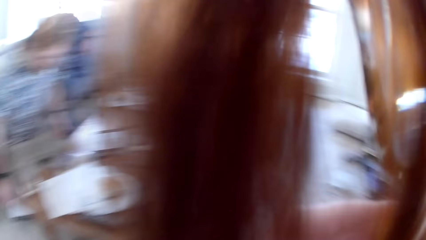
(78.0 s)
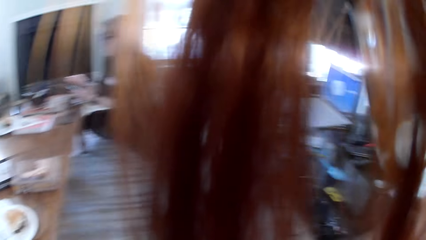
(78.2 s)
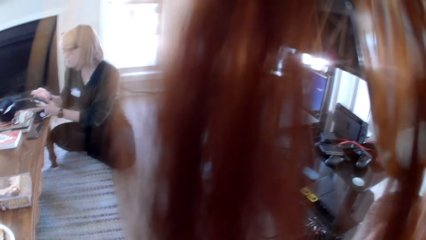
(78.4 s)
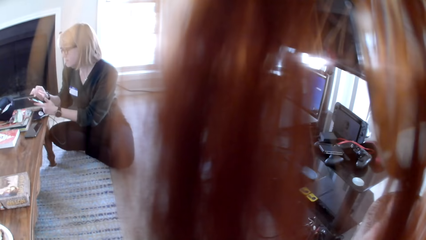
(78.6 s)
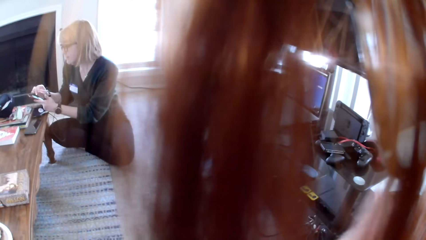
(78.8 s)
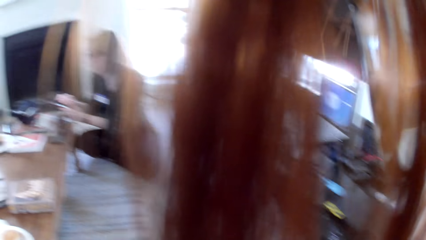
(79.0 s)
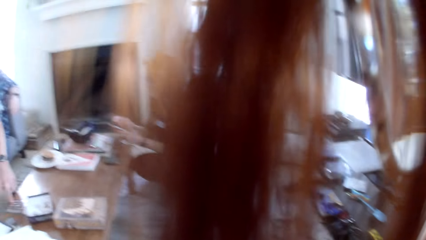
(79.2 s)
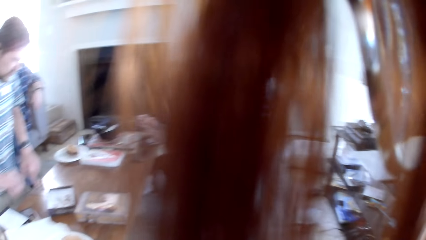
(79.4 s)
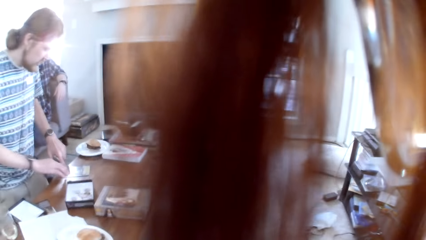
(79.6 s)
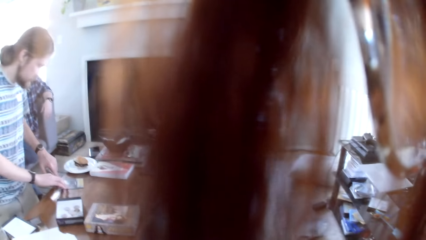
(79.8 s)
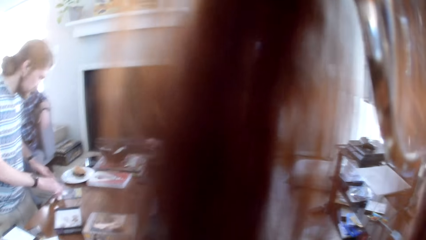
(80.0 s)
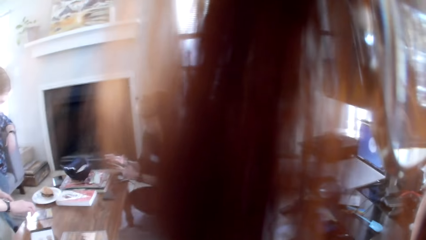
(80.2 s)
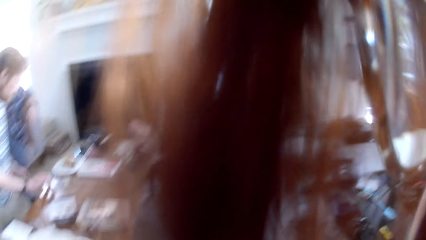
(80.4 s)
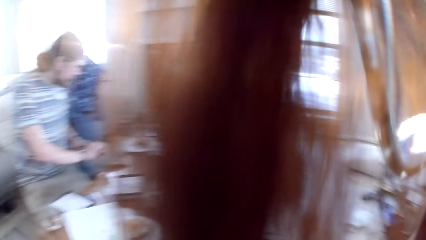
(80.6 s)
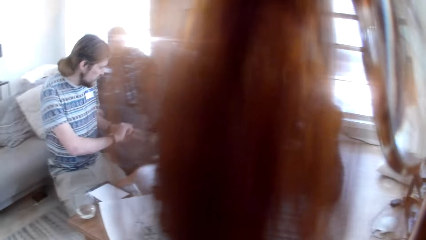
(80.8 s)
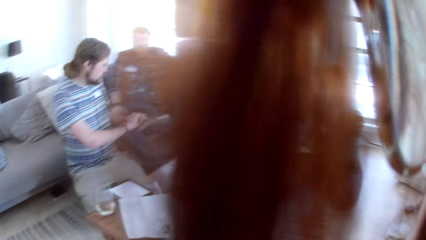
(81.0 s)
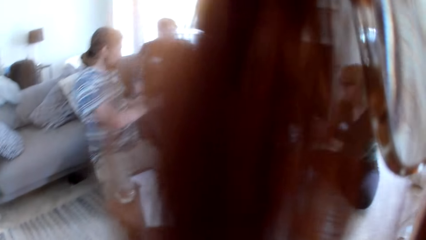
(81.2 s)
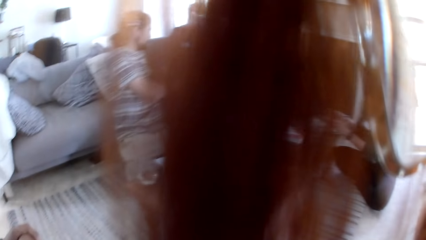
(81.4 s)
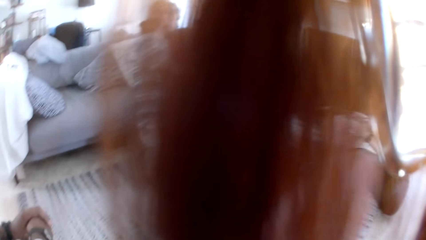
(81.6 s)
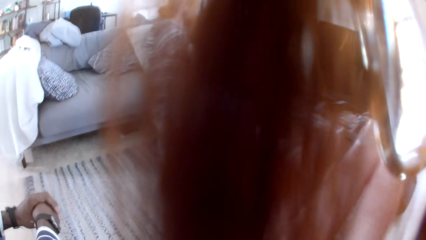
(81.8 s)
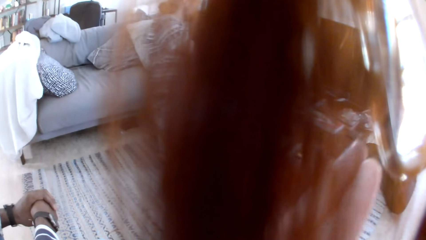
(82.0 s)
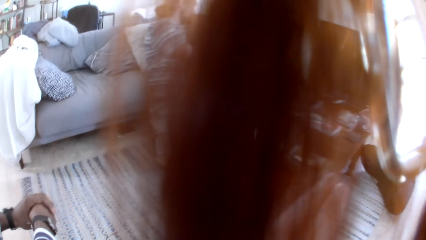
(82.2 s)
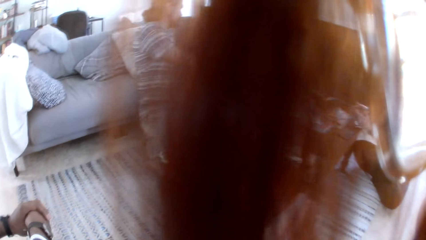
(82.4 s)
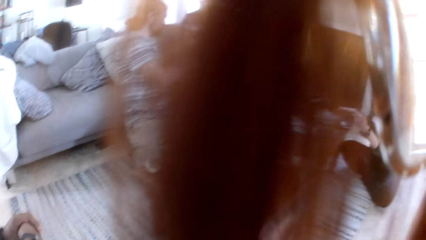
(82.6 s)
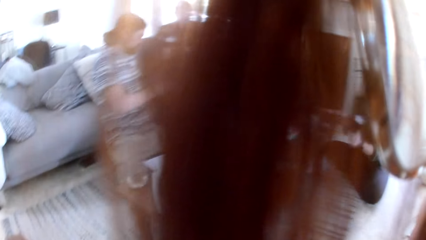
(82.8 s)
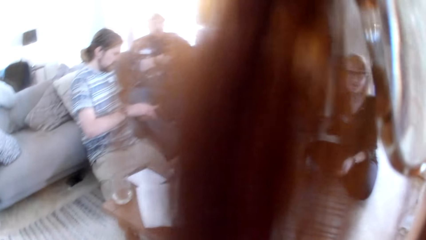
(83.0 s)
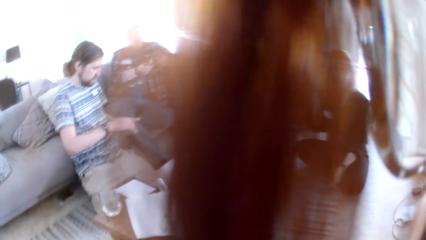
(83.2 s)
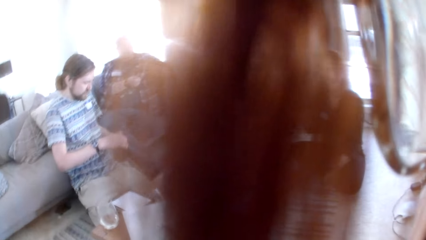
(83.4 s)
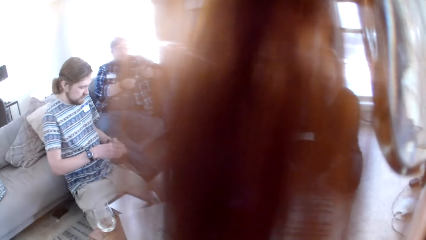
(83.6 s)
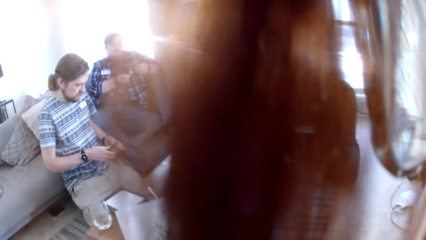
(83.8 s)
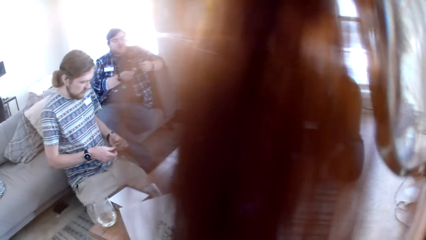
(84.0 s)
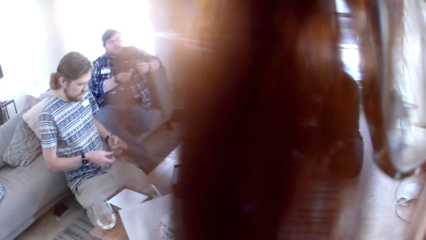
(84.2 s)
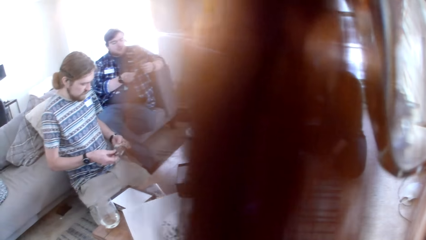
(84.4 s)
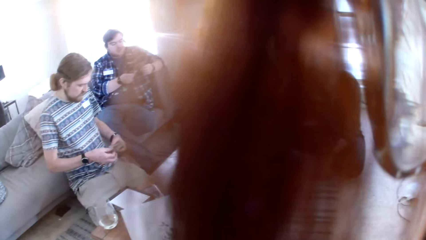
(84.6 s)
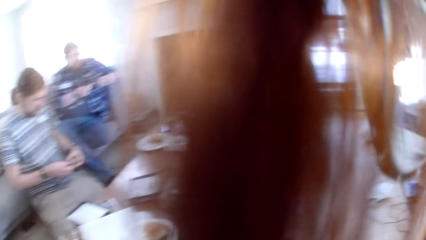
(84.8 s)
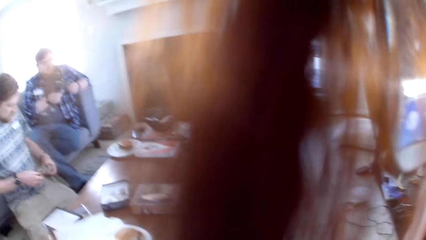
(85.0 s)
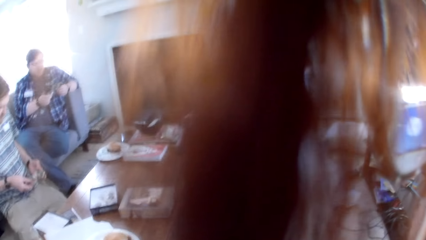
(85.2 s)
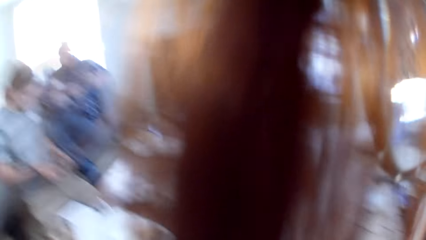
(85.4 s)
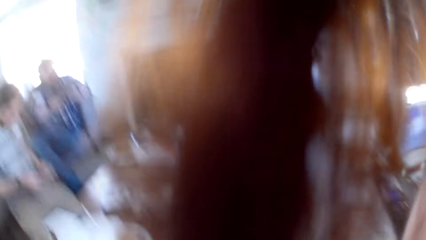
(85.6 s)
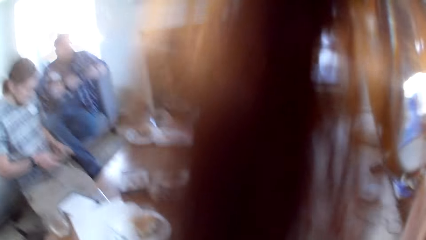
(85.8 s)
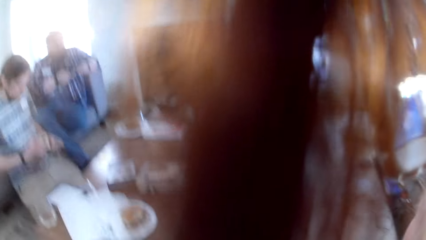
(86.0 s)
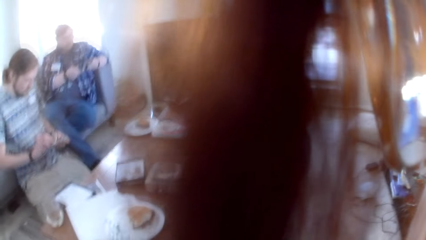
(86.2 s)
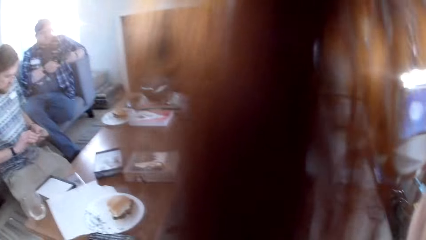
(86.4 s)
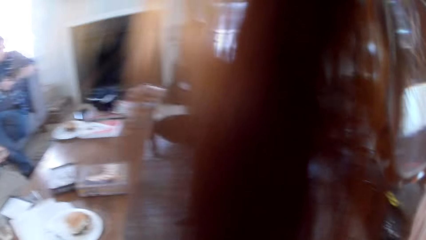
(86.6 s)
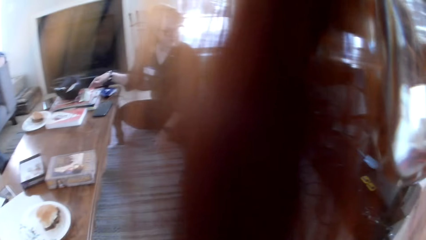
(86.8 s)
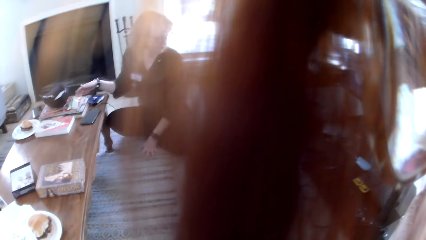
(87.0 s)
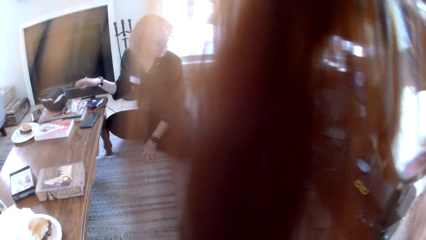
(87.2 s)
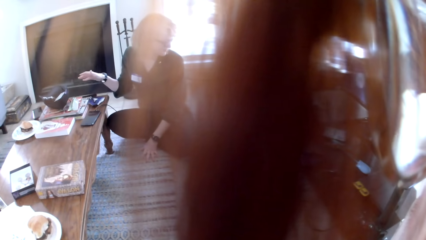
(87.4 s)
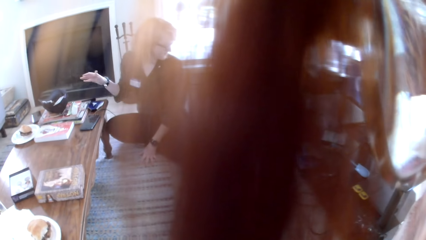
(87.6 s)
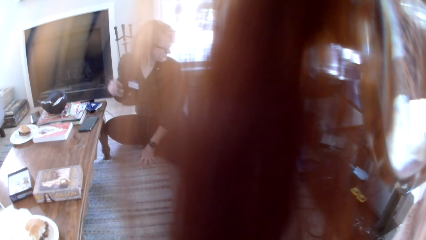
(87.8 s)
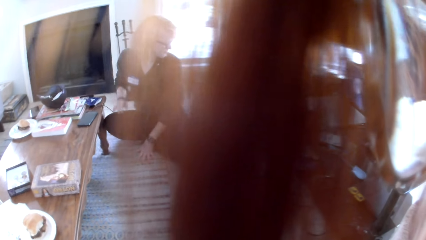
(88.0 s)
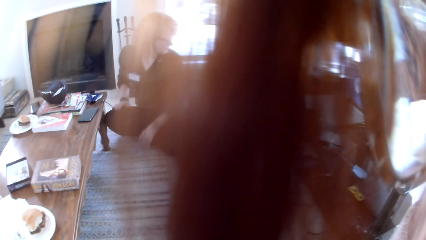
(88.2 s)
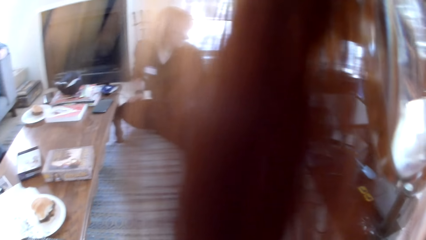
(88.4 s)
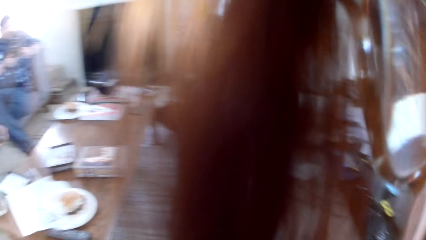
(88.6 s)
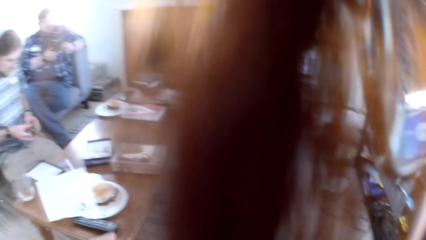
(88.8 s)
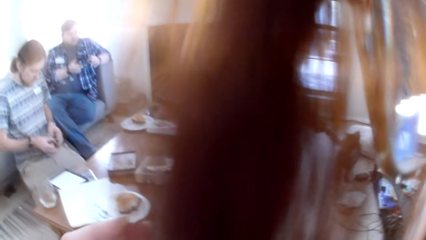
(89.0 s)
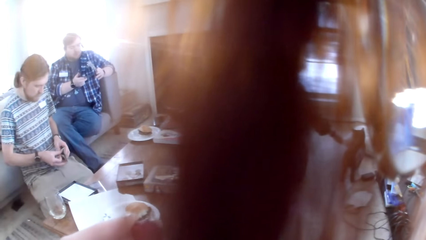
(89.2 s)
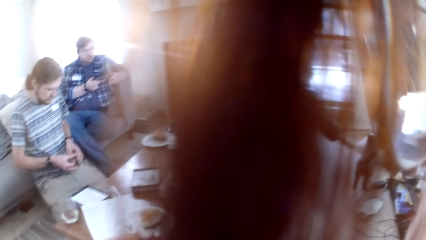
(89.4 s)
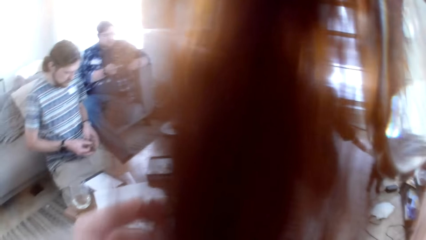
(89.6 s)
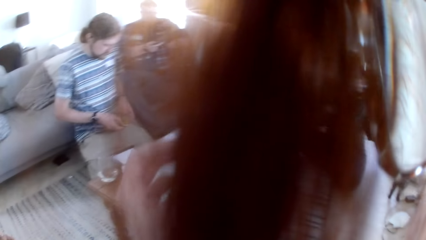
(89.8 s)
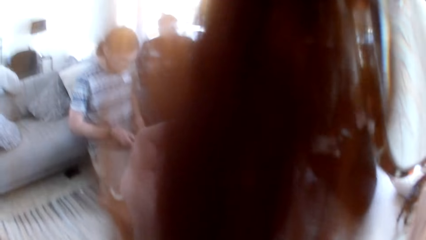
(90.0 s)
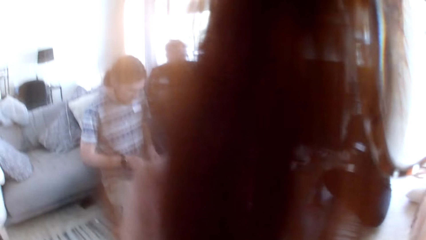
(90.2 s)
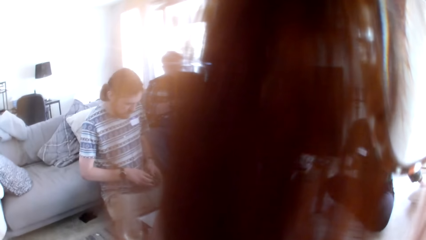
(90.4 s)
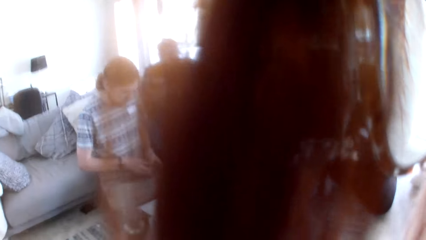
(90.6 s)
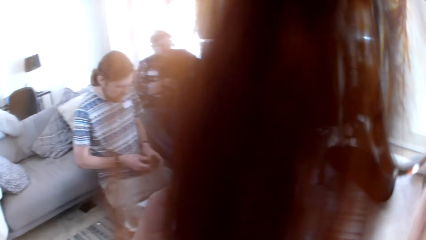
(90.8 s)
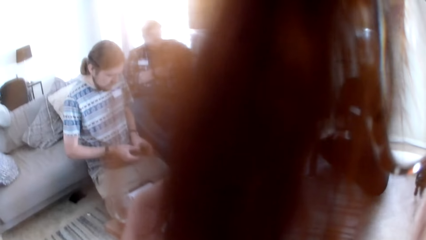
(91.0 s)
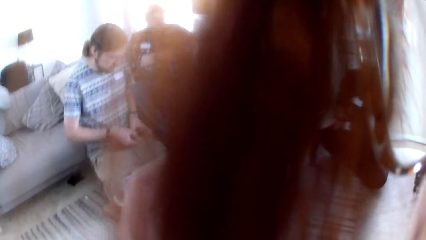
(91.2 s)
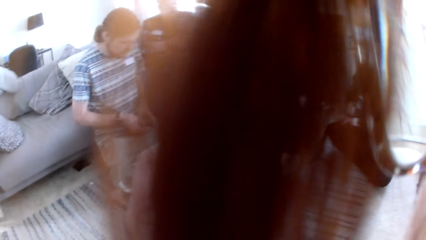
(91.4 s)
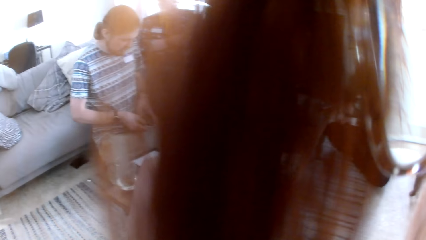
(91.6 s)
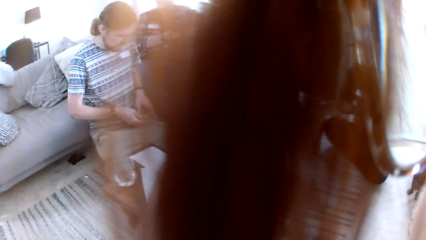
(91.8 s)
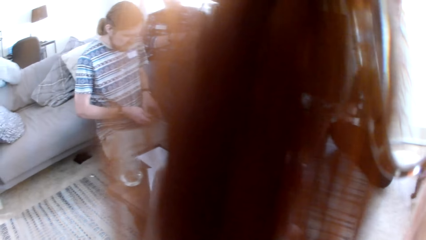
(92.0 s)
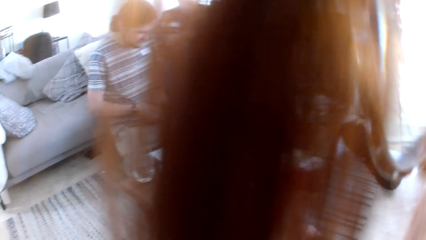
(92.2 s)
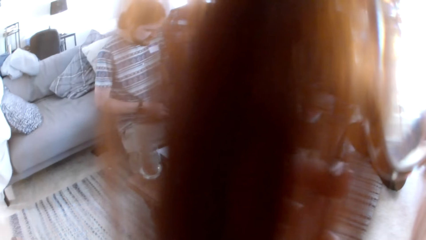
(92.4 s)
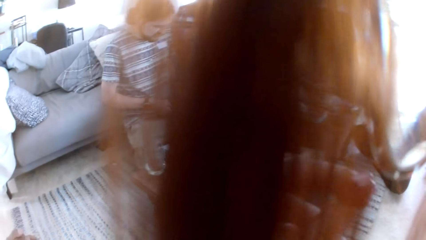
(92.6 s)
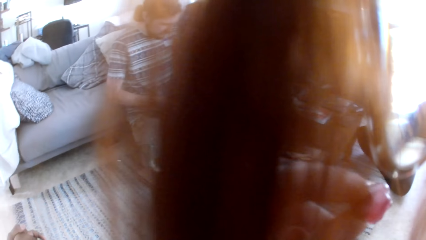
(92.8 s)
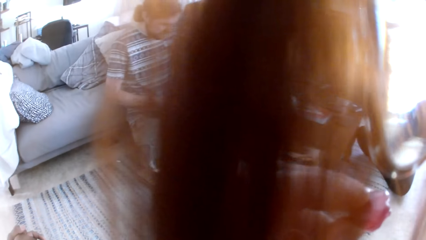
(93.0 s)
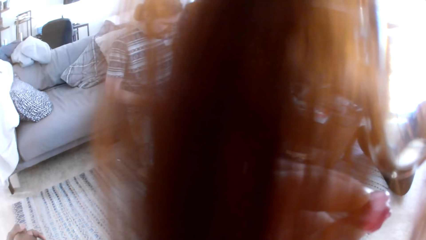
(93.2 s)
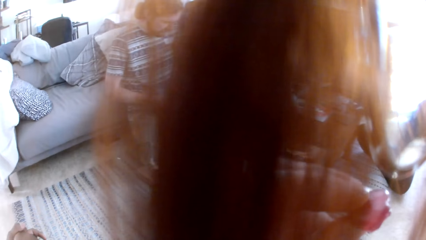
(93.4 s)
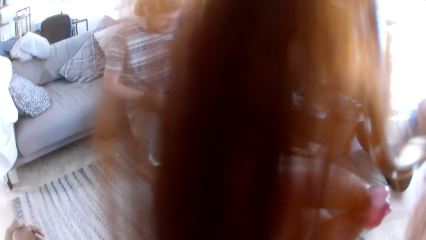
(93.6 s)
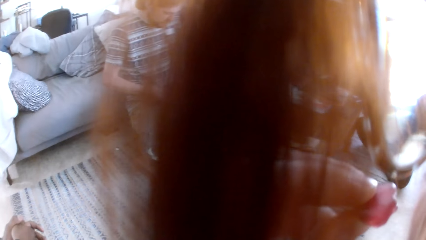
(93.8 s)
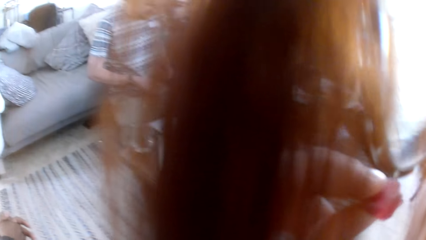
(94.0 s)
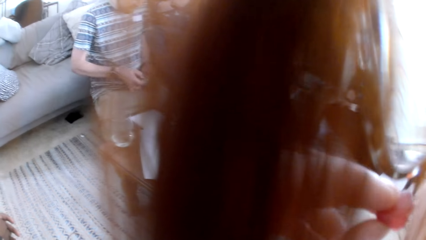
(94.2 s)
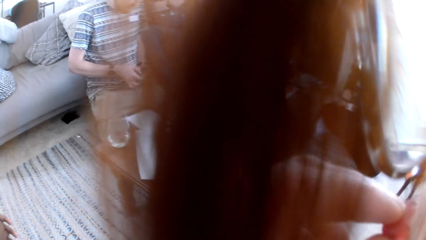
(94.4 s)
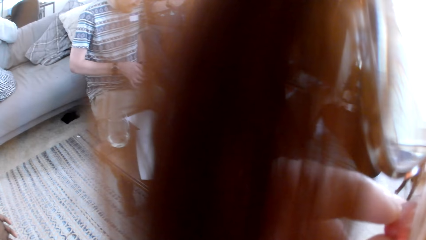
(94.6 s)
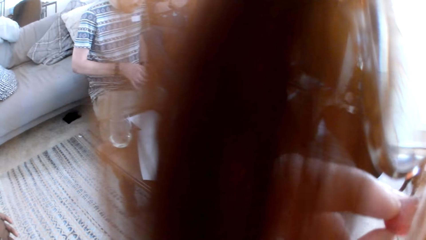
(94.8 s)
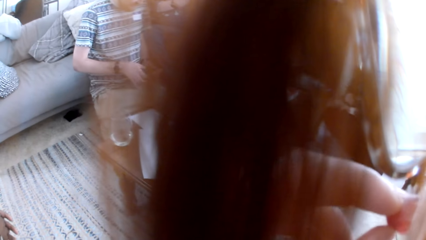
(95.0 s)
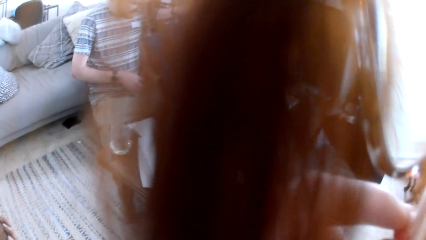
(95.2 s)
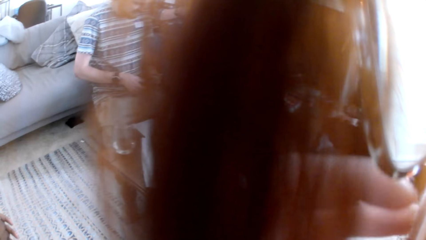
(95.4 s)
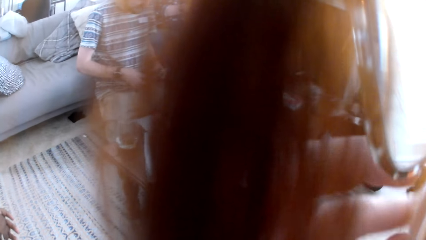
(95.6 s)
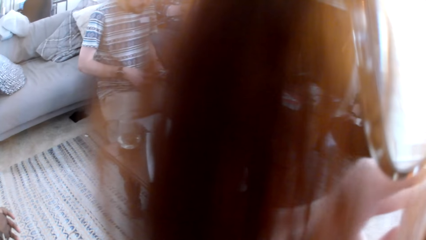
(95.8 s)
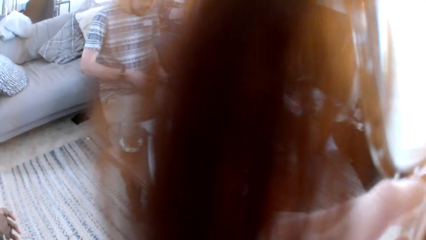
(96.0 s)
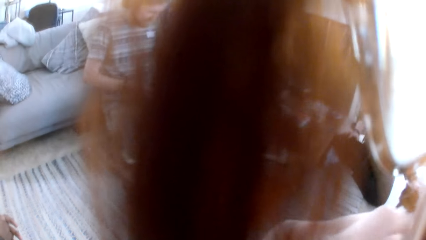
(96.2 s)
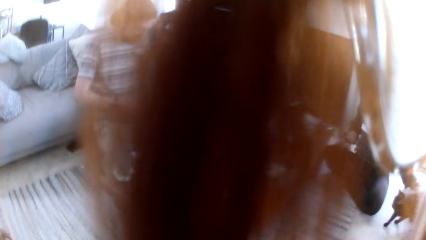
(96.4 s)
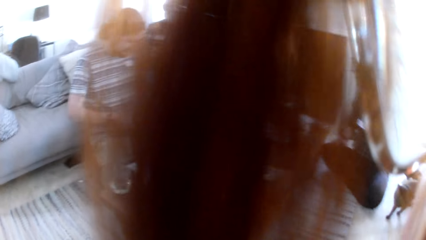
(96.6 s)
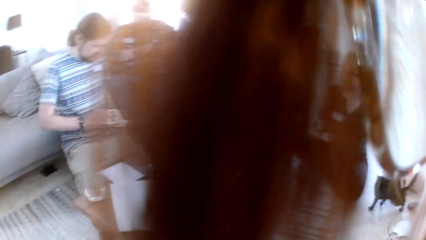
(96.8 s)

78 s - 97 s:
The camera wearer looks around. A man picks something from the table. A woman converses with the camera wearer. The man holds the board game cards on his hands and interchanges the cards. The woman talks to the people in the room and plays with a cat. The camera wearer eats the snacks.
